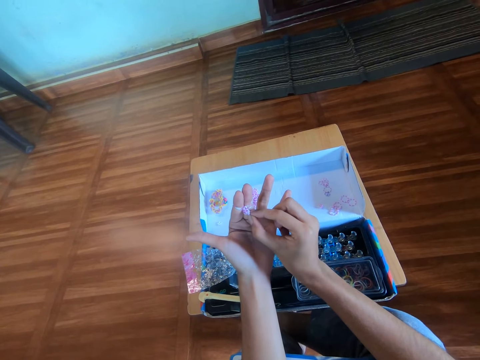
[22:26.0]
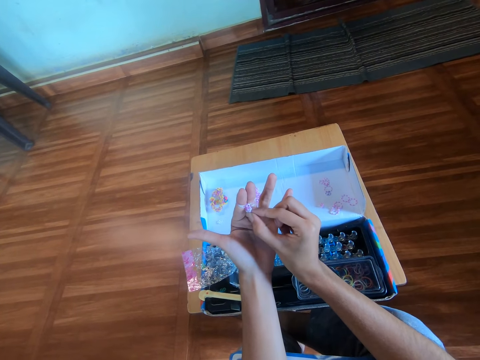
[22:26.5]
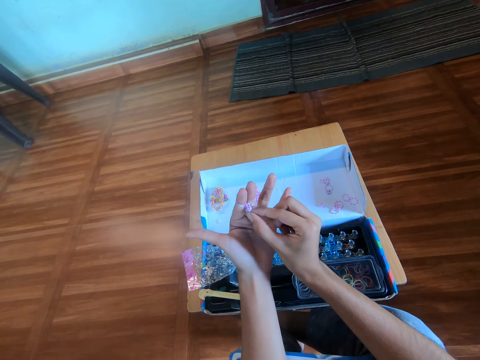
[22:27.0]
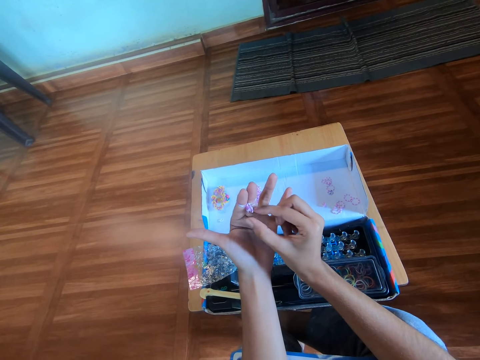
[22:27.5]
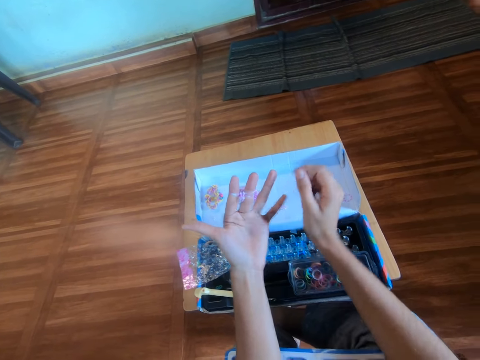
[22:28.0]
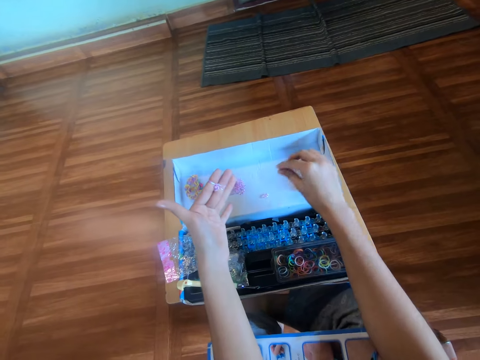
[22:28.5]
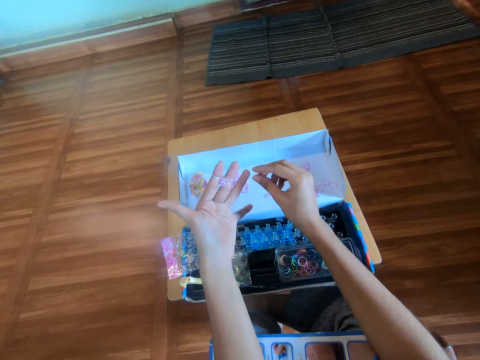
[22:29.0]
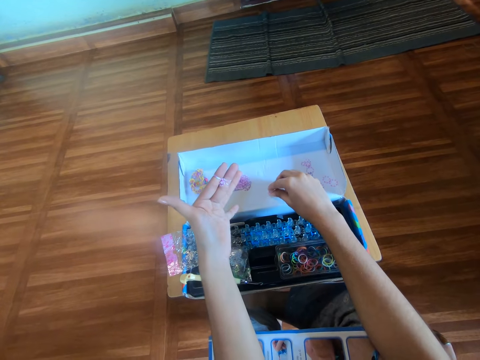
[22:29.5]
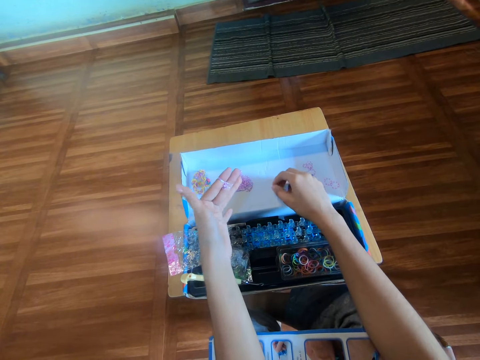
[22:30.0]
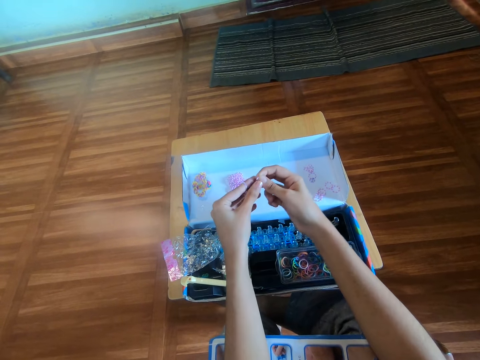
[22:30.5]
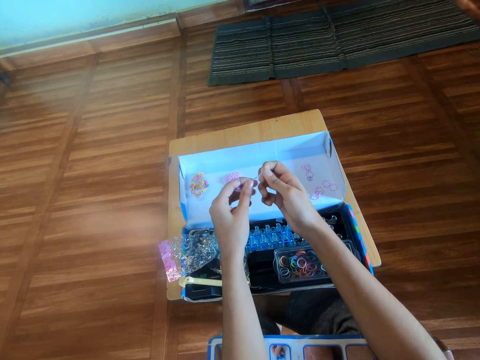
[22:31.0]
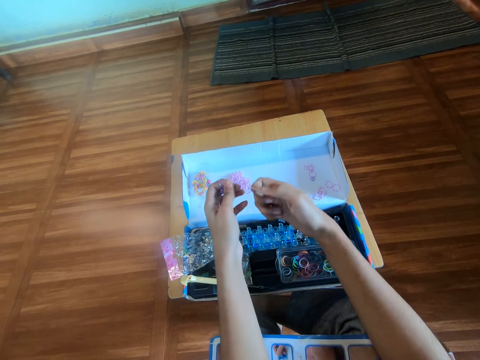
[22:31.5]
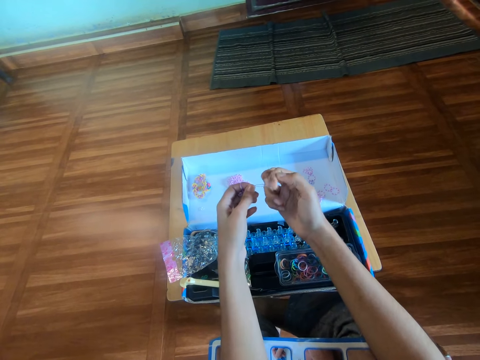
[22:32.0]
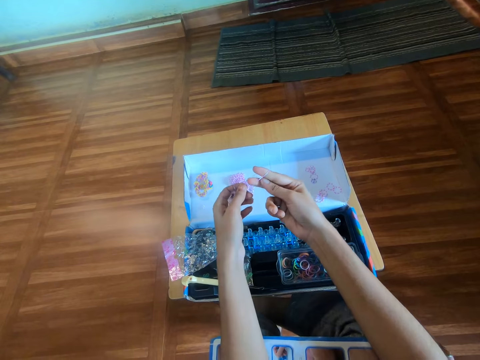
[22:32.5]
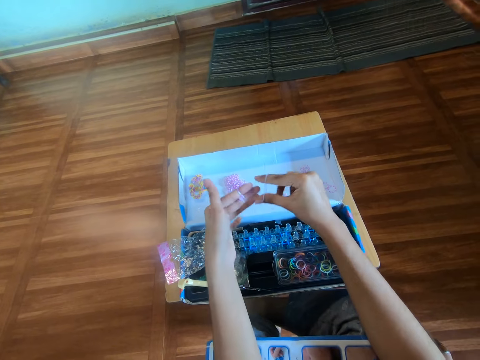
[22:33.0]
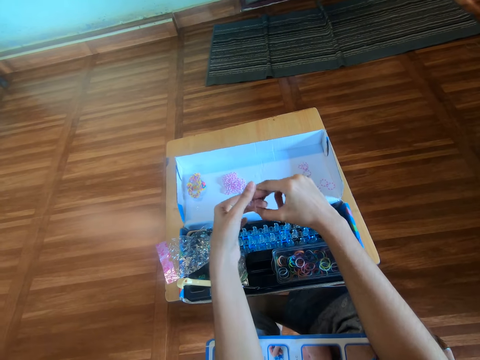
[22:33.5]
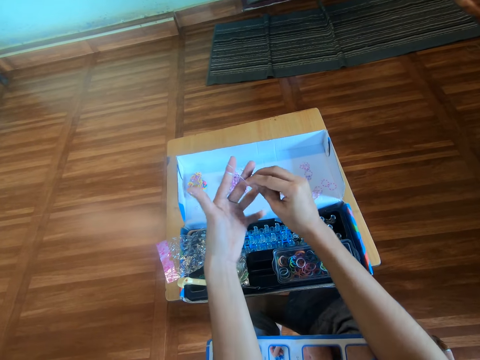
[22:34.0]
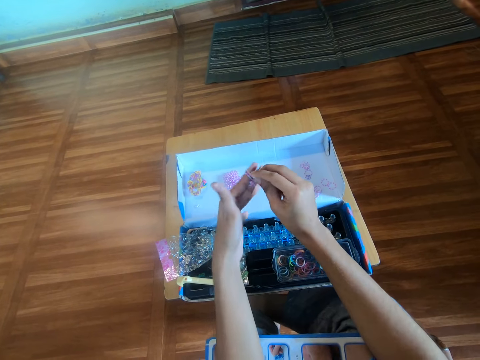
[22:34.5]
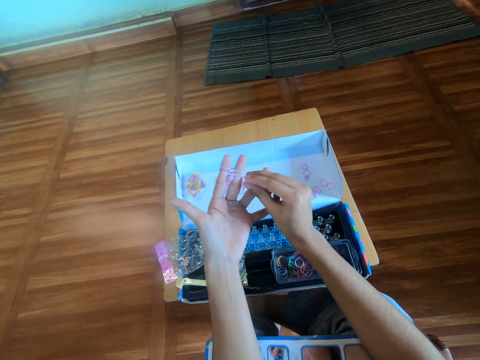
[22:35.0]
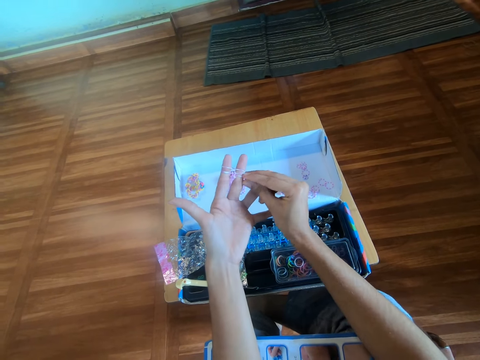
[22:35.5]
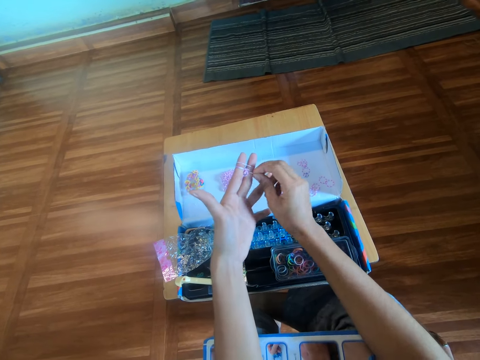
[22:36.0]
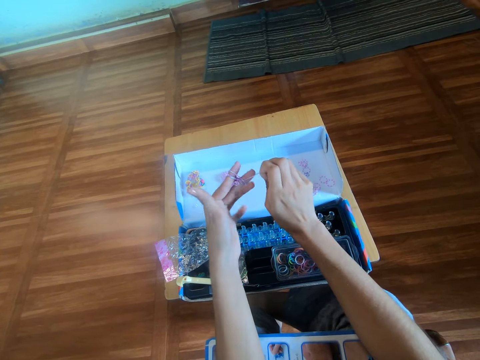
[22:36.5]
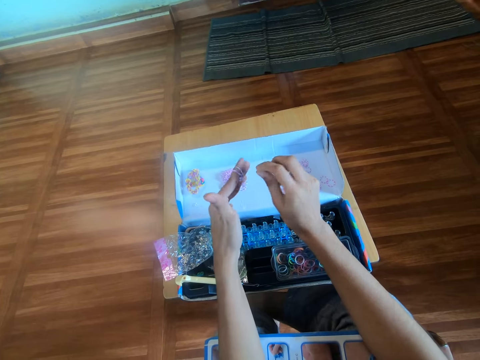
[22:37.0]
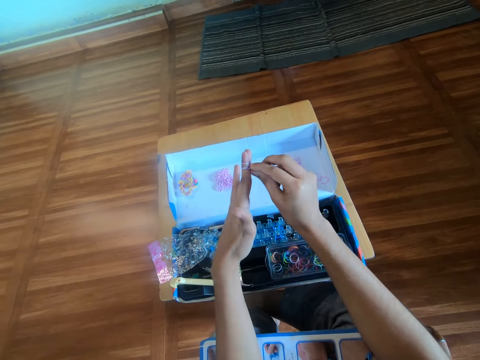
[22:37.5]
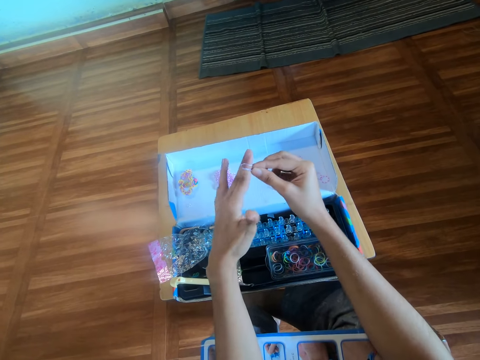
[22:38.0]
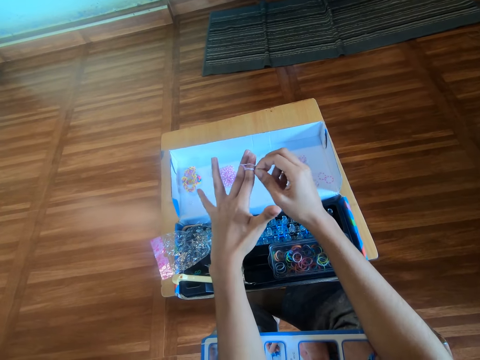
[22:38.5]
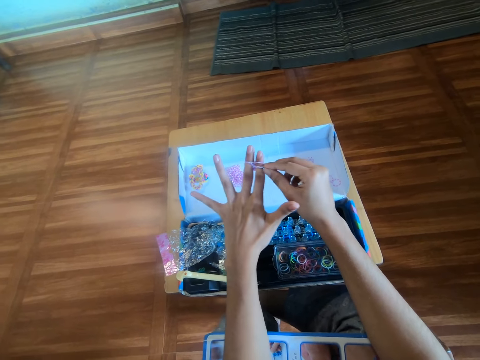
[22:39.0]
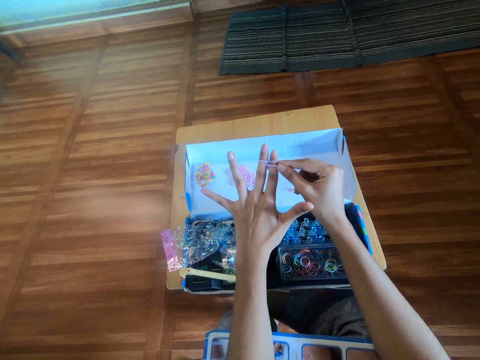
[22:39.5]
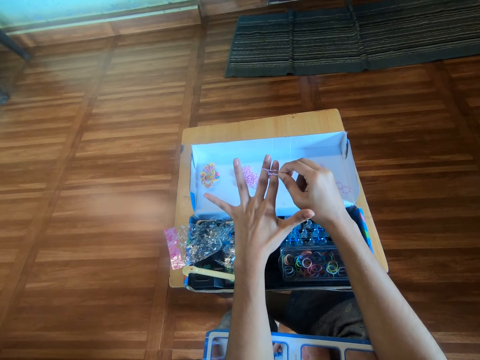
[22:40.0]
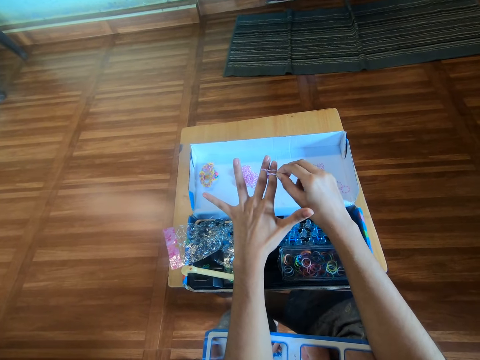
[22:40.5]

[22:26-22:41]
The camera wearer picks a mini rubber band from the carton box with her right hand. She wears the rubber band around her right hand. She rolls the mini rubber band on her fingers. She wears the rubber band around her left hand. She makes a craft with the rubber band. She adjusts the mini rubber bands on her fingers.

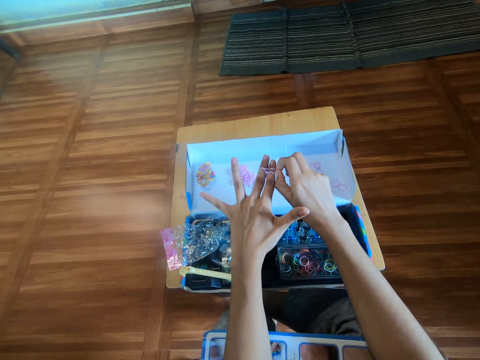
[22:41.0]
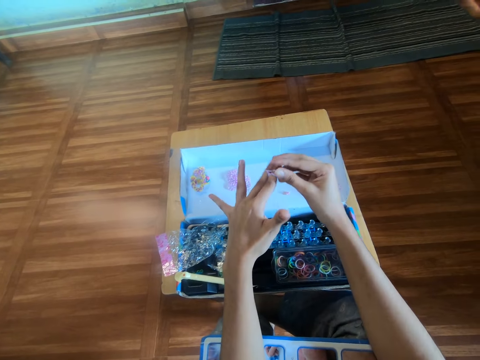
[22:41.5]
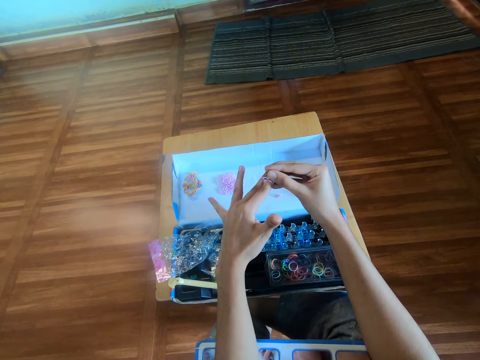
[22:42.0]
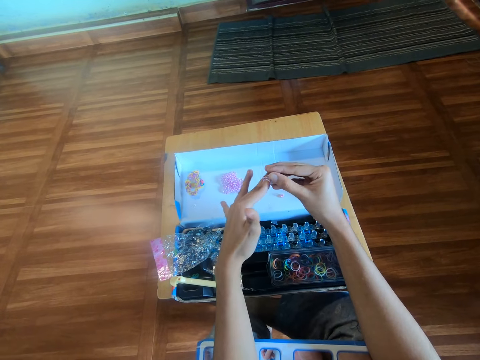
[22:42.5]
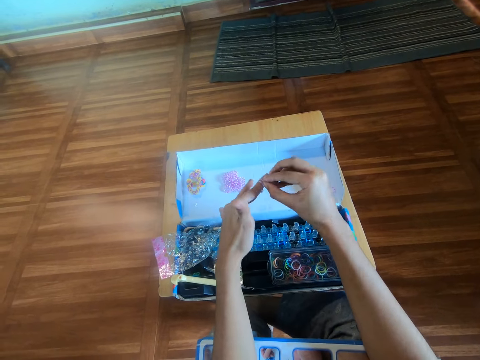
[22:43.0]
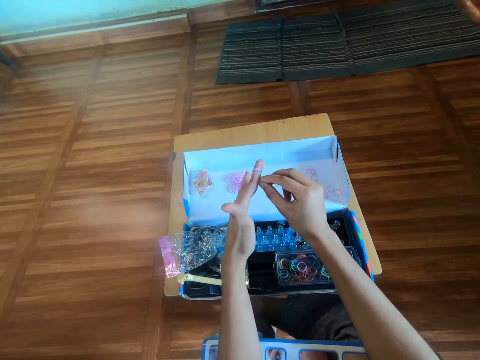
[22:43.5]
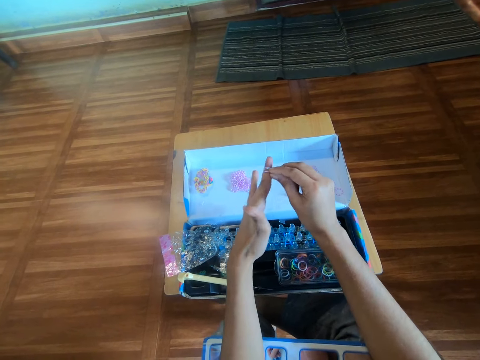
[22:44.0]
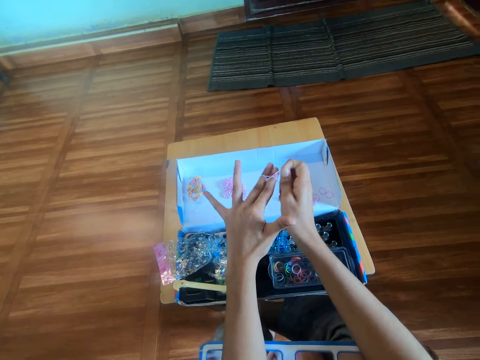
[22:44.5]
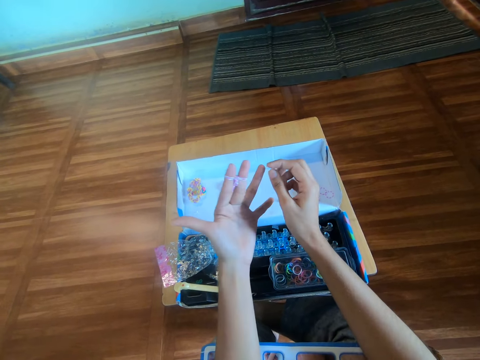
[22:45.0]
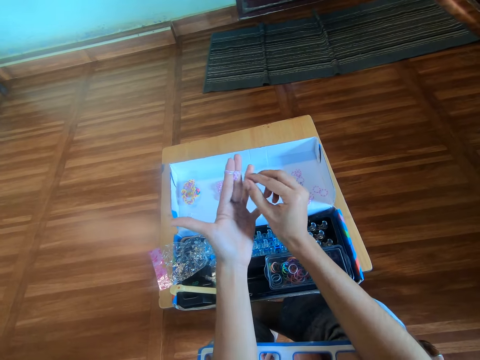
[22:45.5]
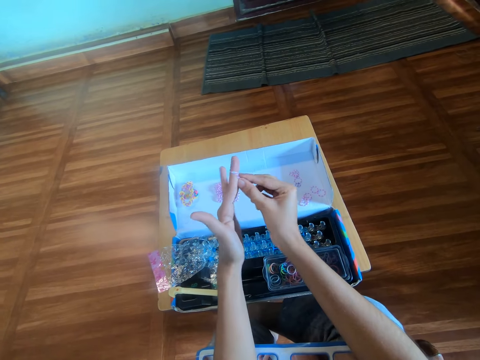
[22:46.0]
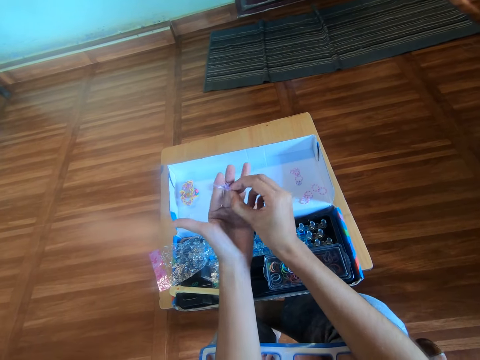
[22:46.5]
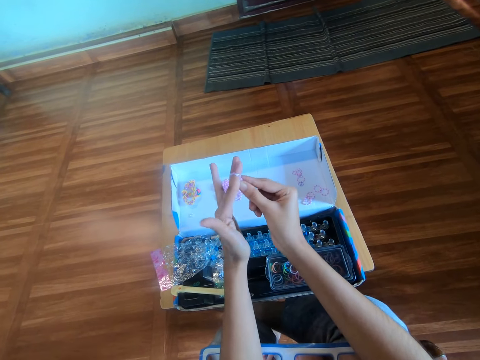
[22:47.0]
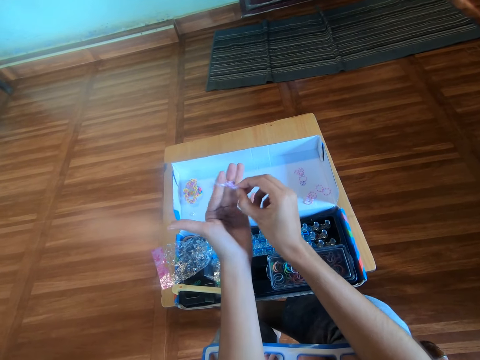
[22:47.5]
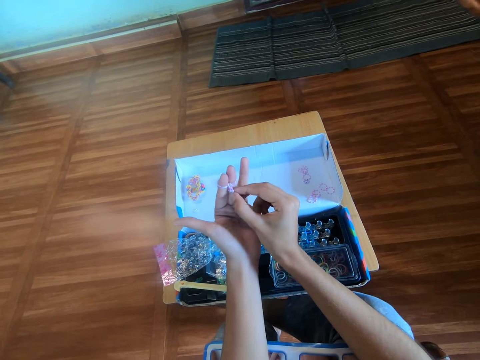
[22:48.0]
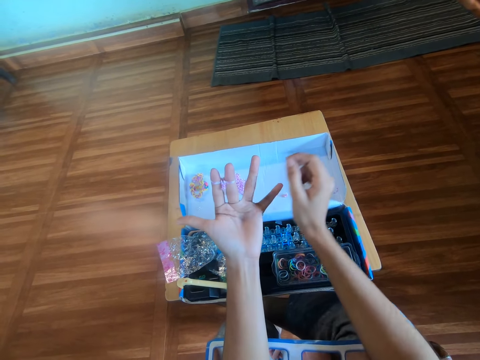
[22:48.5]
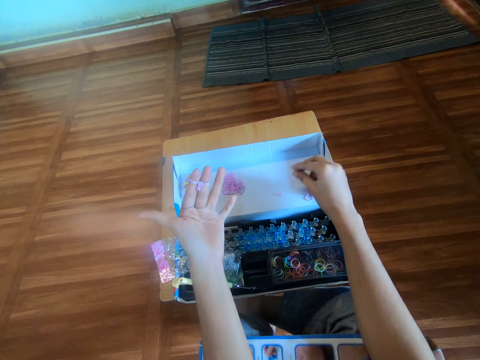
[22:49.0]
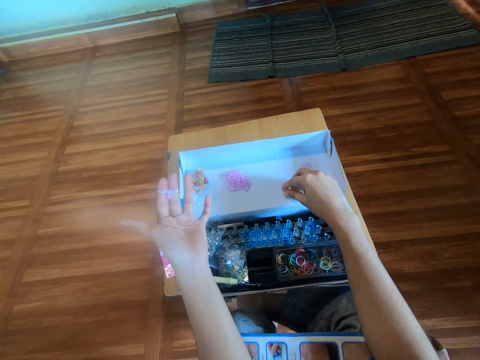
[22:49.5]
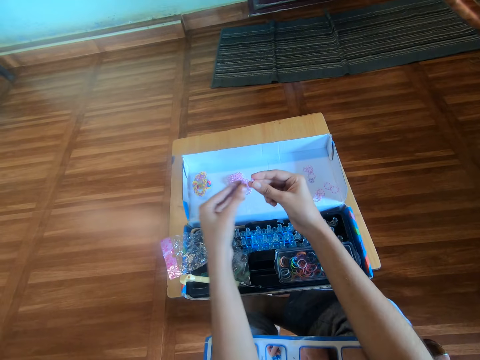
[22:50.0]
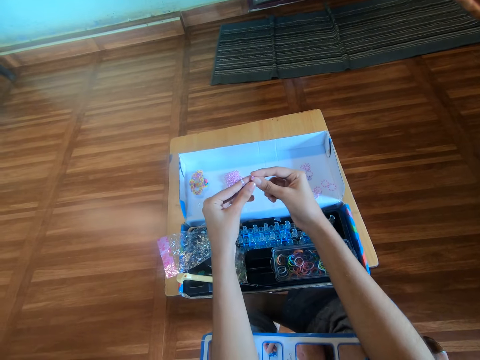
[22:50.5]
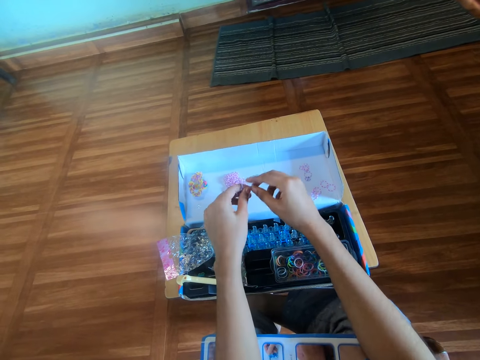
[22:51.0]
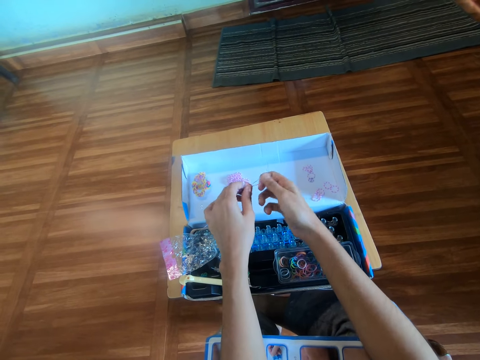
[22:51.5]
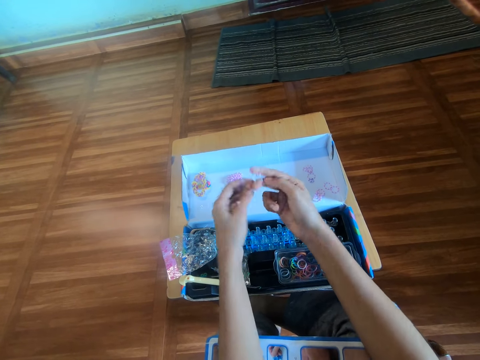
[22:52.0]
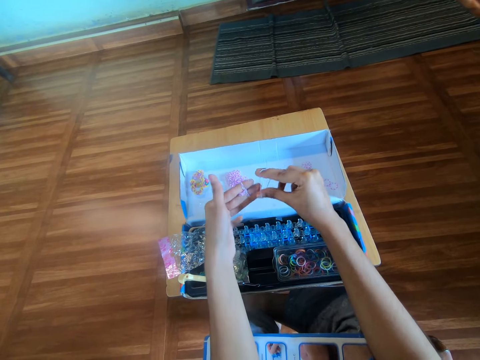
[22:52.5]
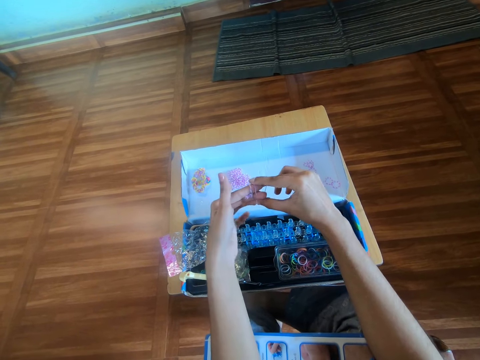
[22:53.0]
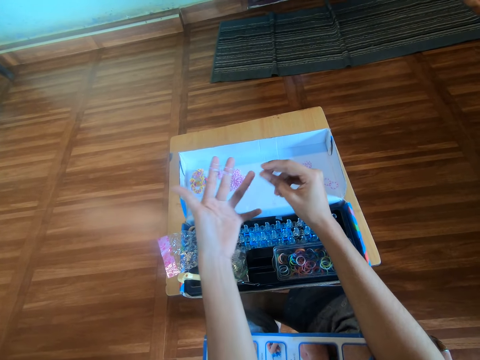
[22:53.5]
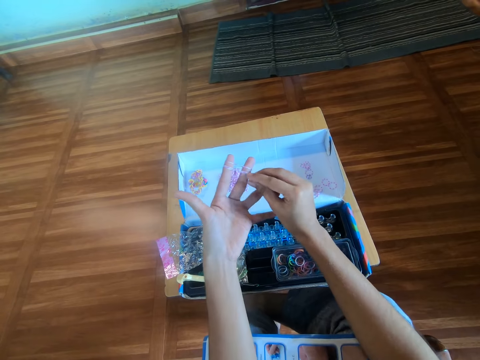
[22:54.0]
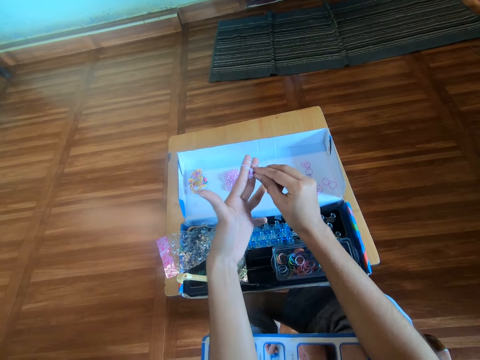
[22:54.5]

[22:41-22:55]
The camera wearer picks a rubber band from the carton box with her right hand. She wears the rubber band around her right hand. She makes a rubber band pattern. She wears the rubber band around her left hand.
